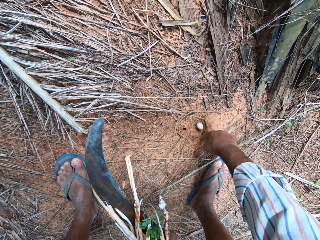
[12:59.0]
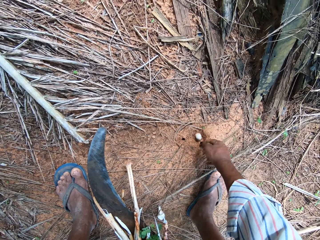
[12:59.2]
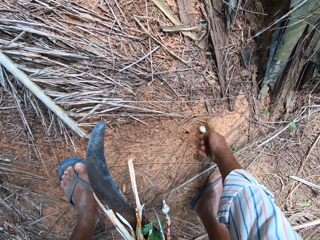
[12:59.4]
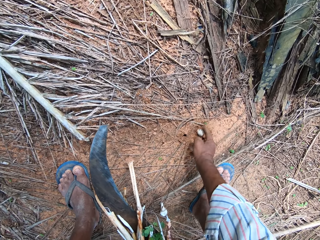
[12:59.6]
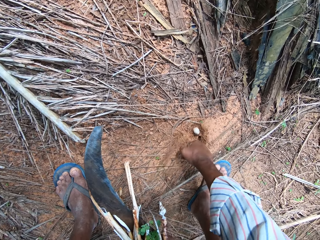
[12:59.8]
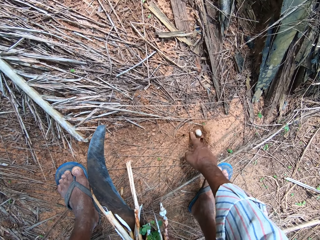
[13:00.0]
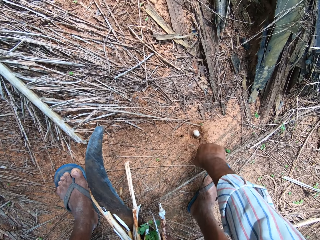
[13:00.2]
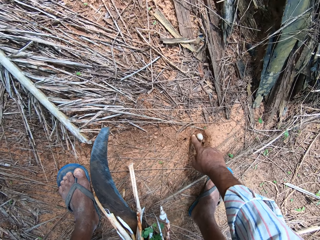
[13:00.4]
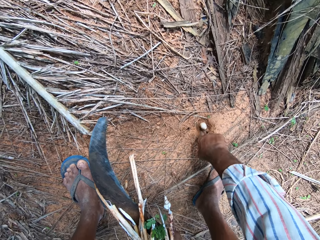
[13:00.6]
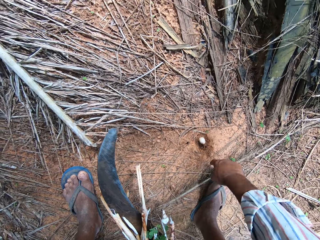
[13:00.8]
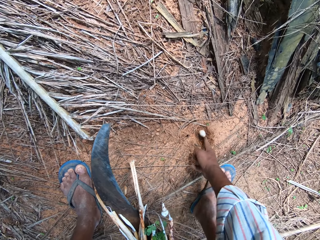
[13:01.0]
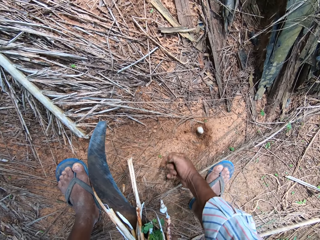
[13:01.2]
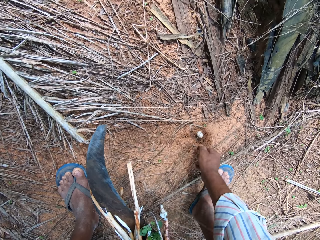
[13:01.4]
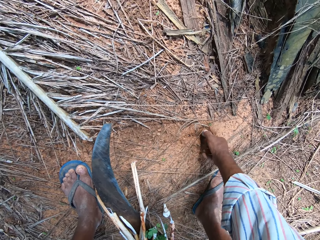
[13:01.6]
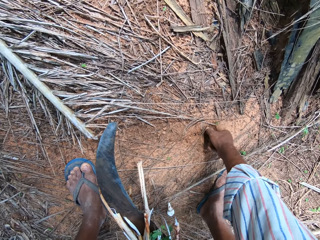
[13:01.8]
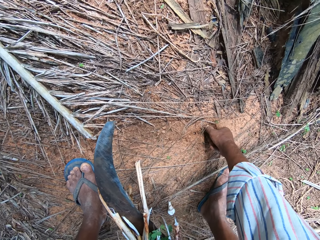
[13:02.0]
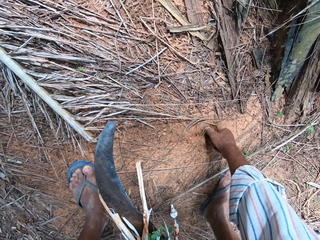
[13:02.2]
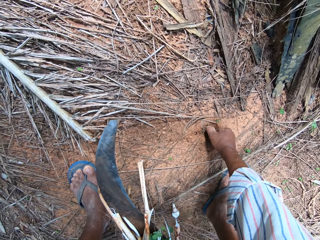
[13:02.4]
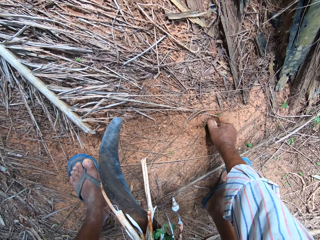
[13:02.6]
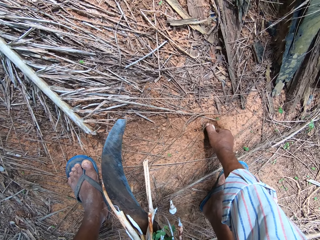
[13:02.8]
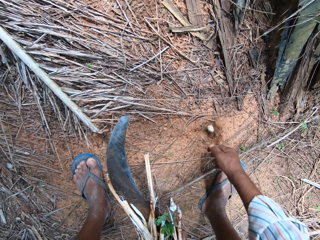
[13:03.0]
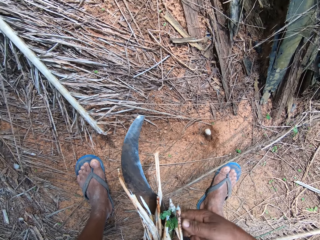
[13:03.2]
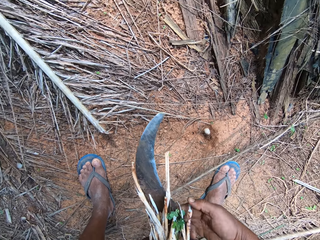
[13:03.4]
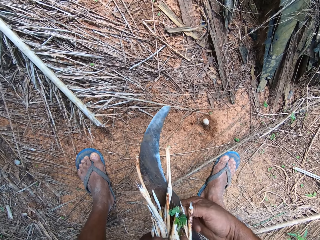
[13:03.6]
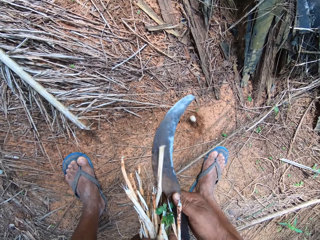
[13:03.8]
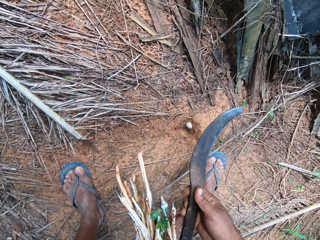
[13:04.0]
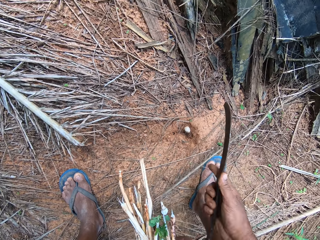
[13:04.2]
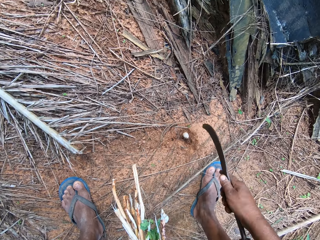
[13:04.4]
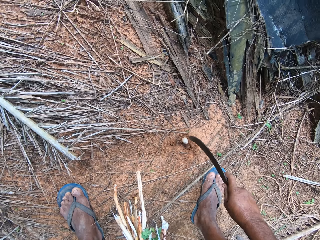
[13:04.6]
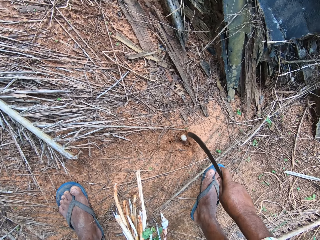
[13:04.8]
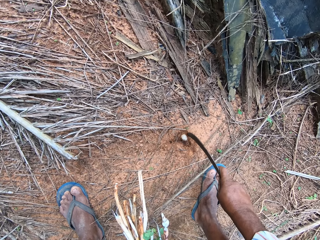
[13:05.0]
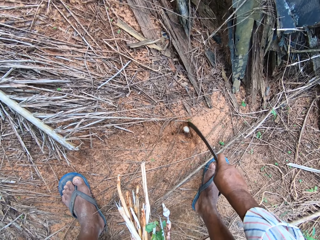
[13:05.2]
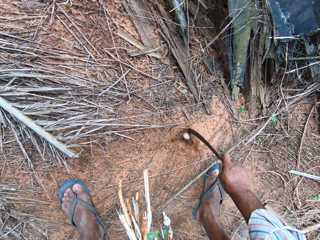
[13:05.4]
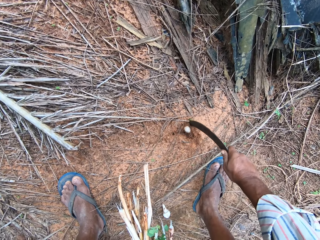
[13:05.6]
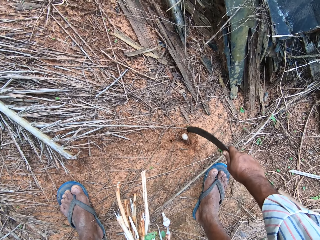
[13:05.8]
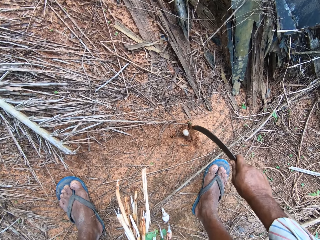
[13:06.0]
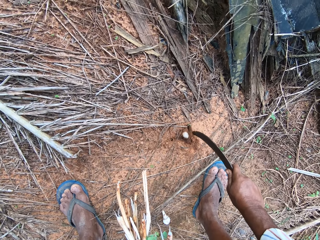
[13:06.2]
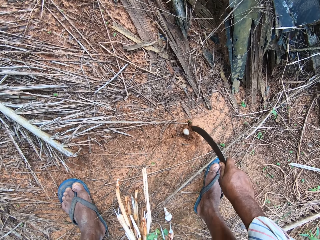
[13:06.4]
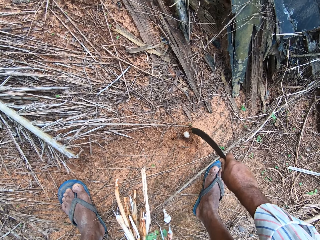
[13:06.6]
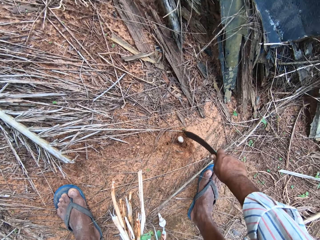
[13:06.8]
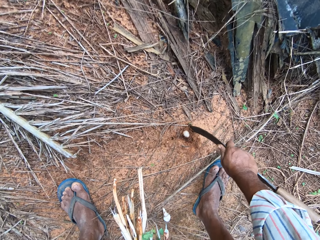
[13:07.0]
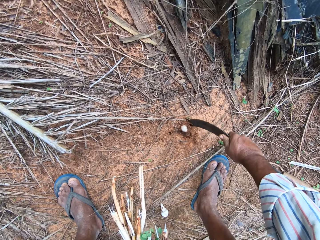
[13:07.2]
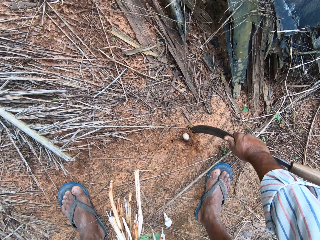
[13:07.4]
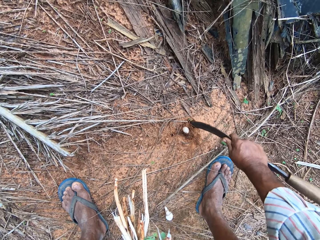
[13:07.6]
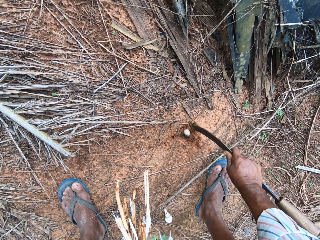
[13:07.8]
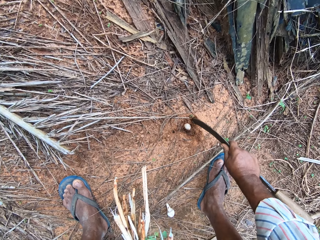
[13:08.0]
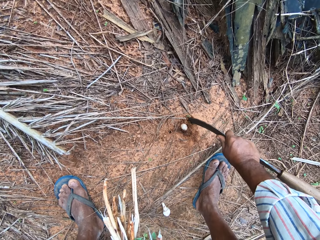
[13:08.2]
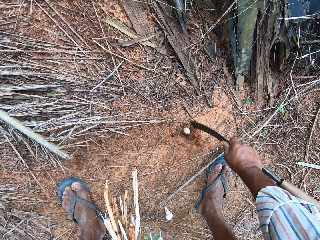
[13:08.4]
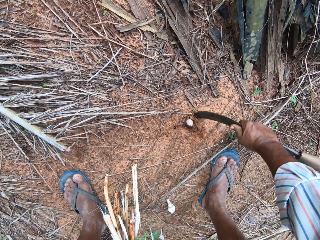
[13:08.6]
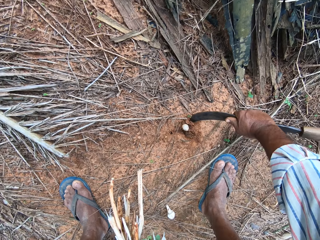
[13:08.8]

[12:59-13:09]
The camera wearer removes soil around the mushroom. He plucks the mushroom. He takes the machete. He removes soil with the machete. He digs the ground with his sickle.

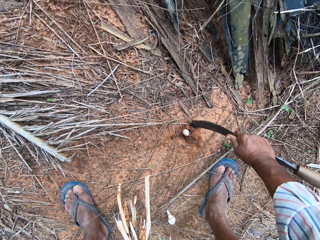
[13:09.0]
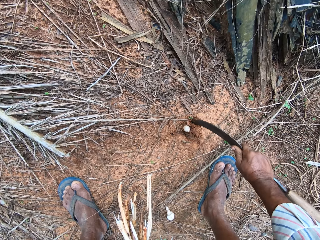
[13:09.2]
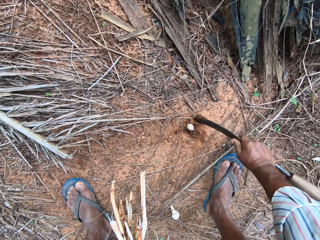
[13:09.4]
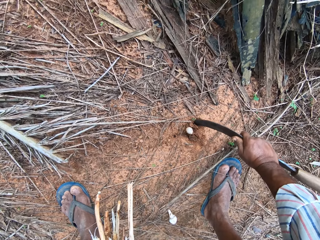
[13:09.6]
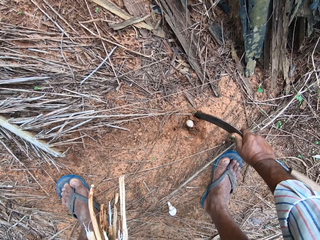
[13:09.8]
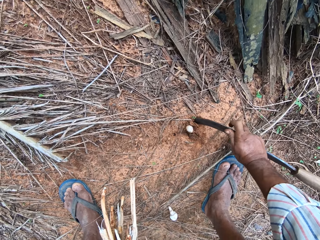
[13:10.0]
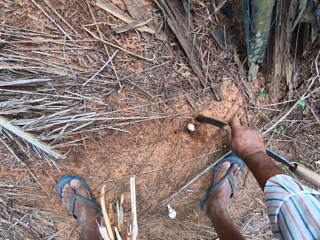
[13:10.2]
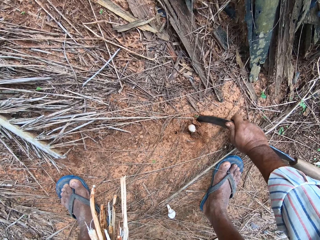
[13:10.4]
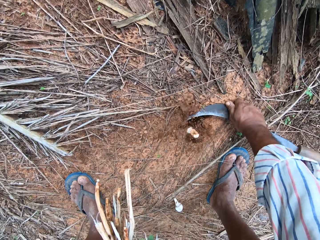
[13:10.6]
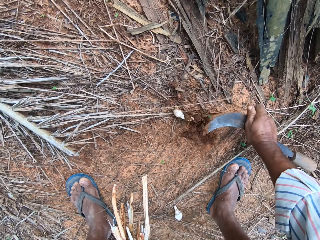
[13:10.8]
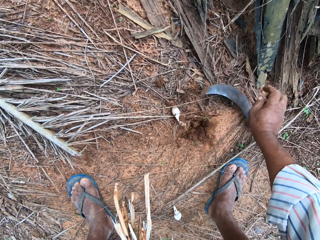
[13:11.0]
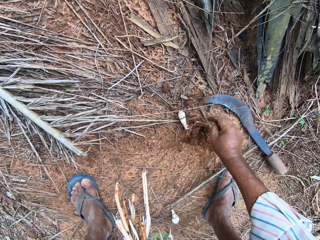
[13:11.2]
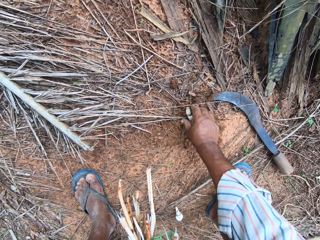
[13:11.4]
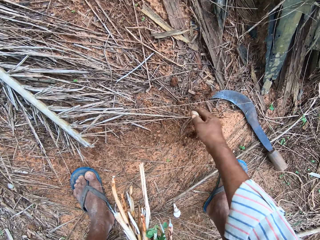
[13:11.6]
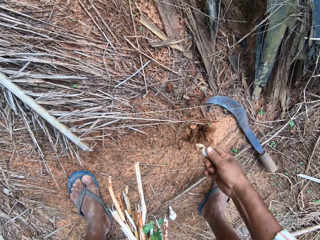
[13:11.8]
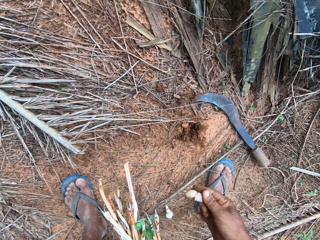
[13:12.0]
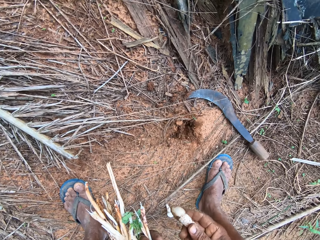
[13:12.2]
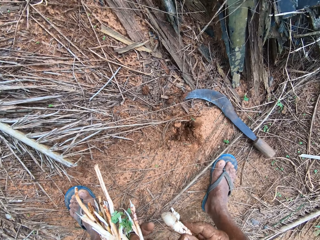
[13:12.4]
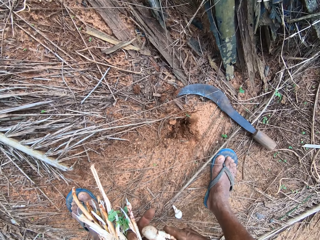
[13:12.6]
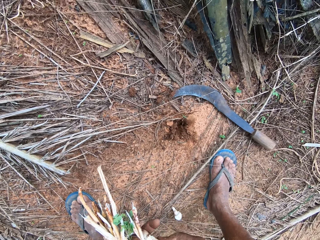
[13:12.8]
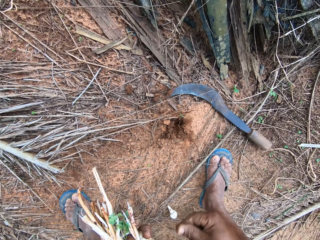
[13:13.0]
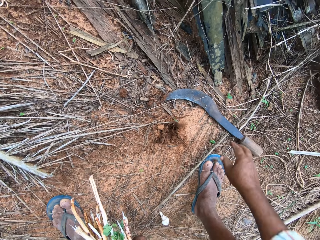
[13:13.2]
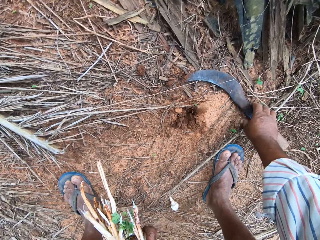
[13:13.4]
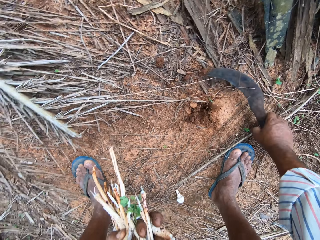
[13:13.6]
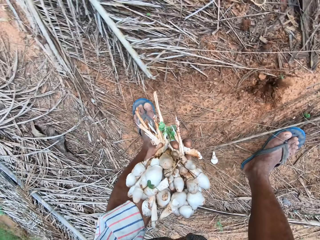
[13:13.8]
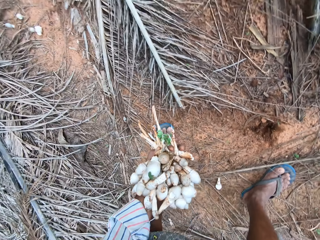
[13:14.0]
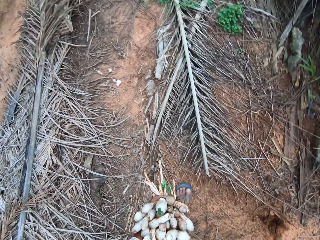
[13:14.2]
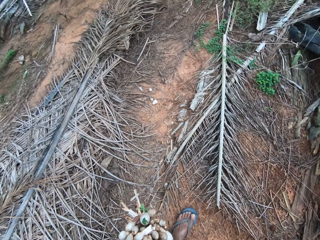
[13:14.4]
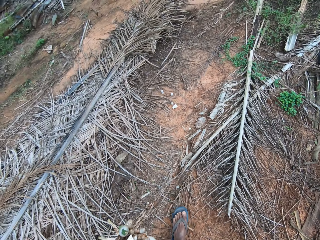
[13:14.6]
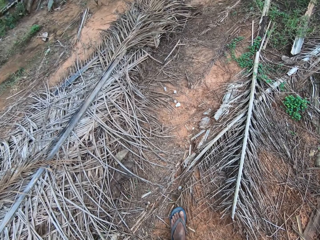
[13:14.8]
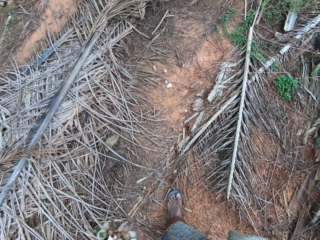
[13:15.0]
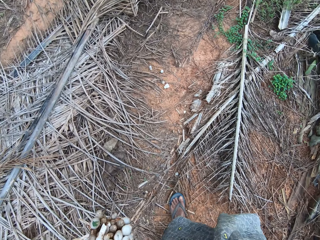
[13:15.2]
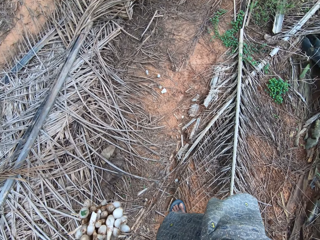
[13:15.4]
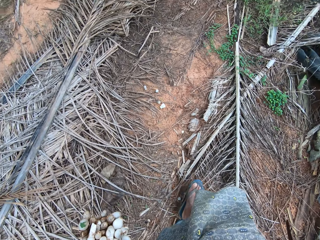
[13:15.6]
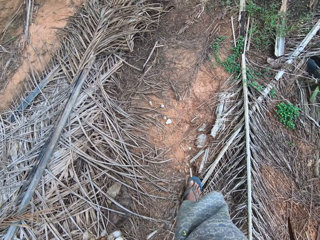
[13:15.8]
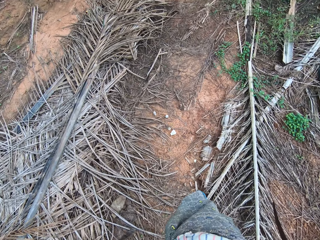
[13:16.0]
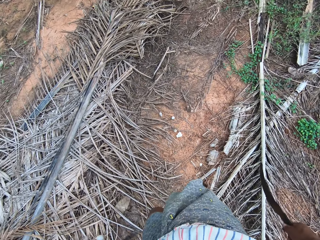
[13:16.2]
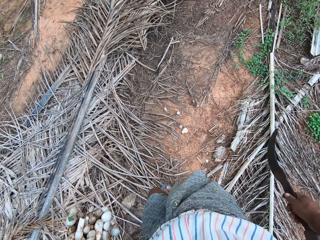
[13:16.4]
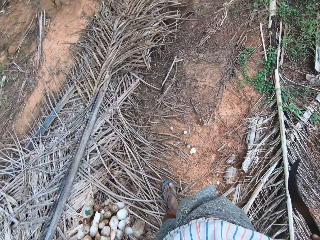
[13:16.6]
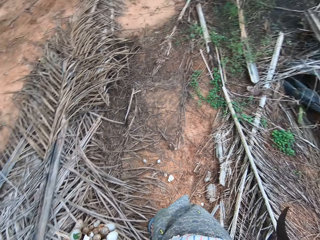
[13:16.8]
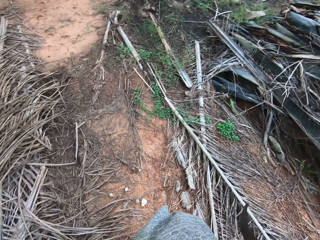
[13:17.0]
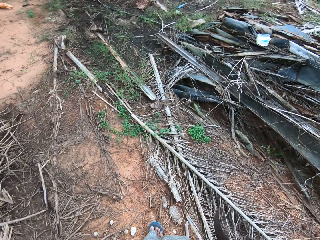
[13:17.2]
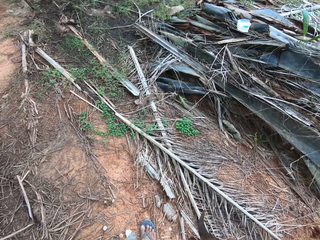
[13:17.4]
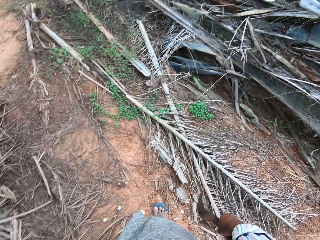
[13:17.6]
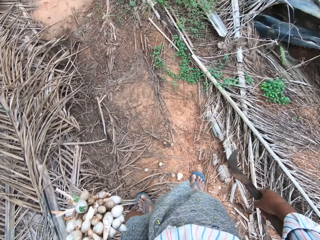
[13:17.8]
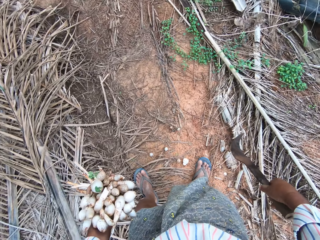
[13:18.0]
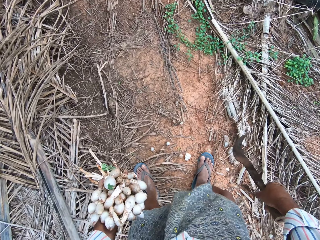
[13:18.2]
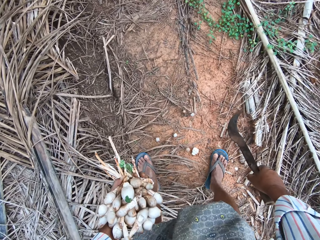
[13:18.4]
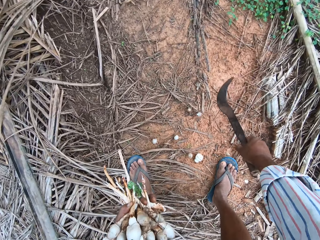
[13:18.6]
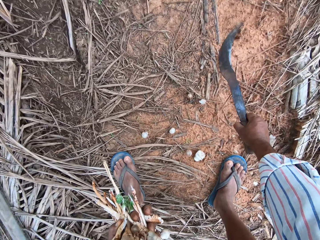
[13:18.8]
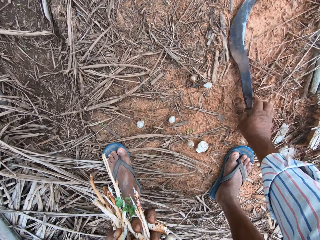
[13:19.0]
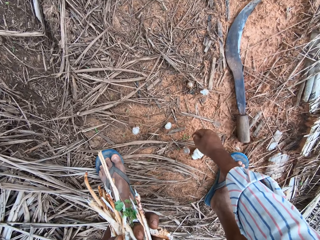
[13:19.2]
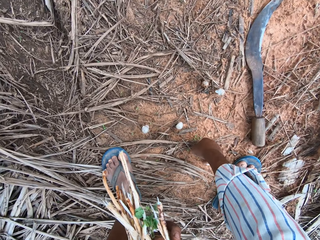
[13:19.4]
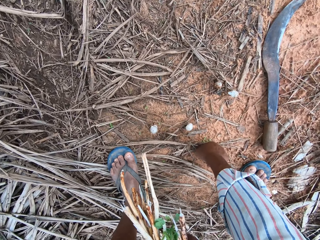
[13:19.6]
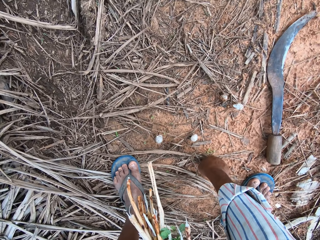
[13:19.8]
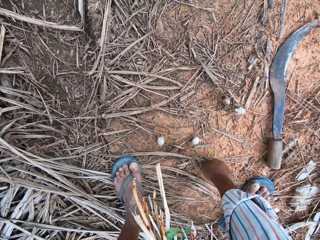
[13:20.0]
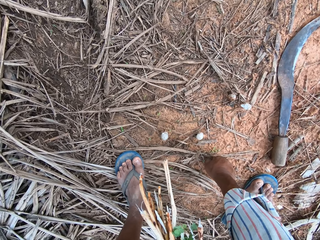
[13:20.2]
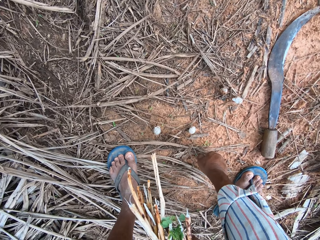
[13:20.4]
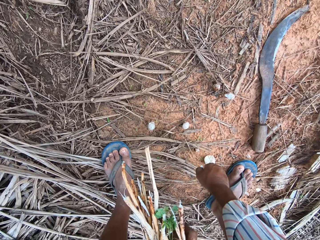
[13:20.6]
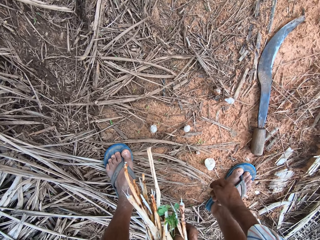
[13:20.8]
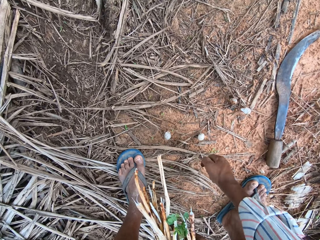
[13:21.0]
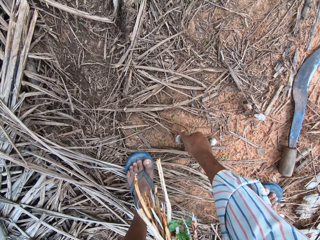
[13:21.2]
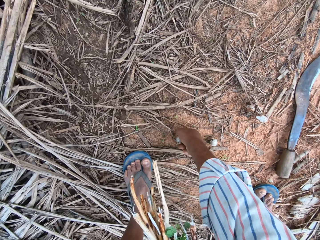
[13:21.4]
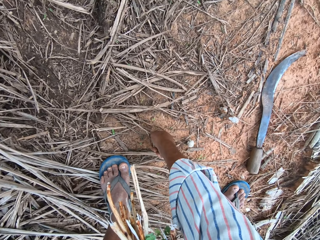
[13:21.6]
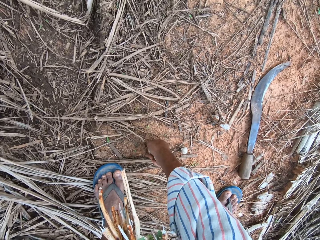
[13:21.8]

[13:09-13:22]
The camera wearer drops the sickle. They take the mushroom and put the mushroom among others. They pick up the sickle. They walk in the farm. They drop the sickle. They pull mushrooms from the ground.
